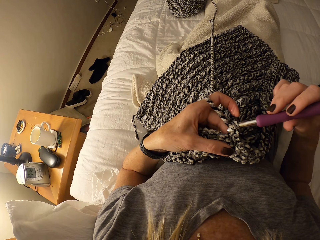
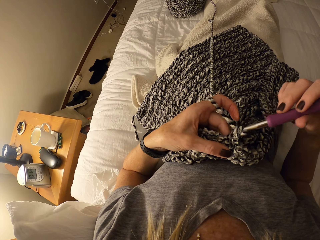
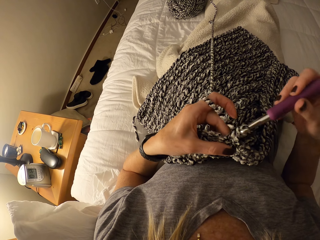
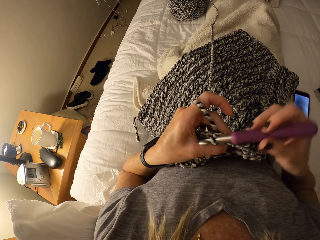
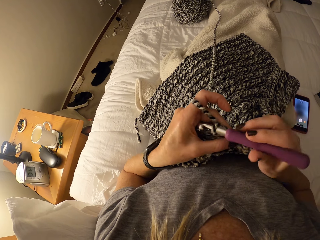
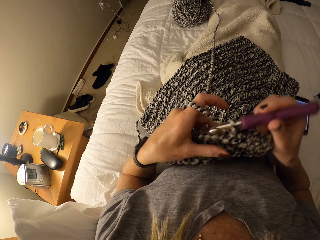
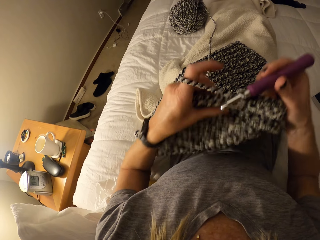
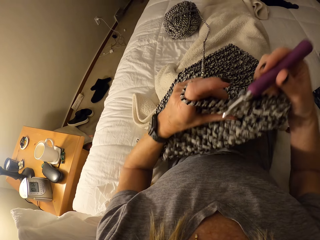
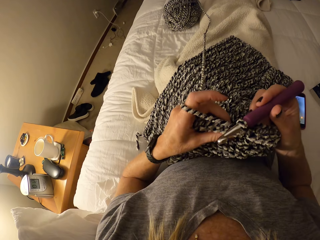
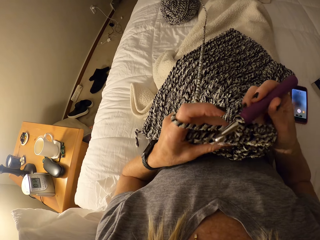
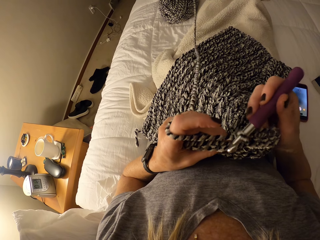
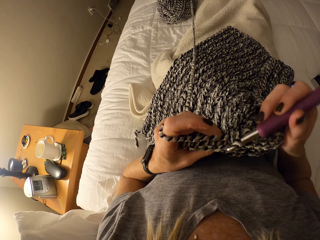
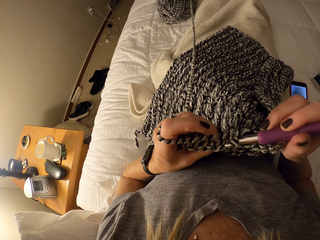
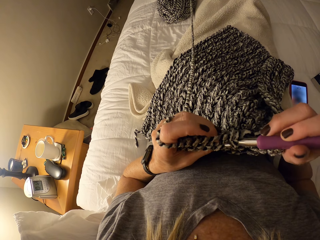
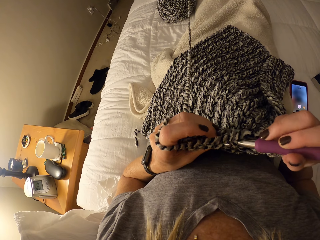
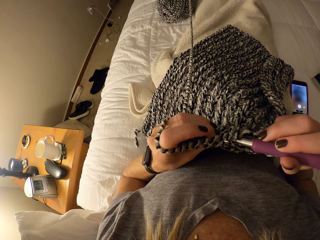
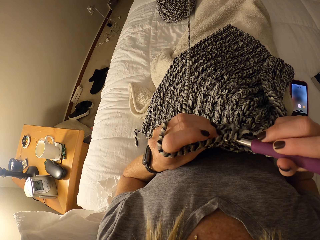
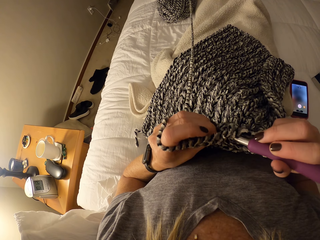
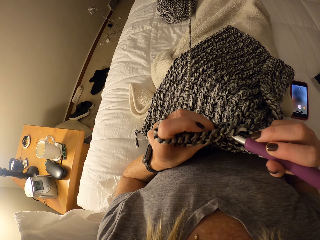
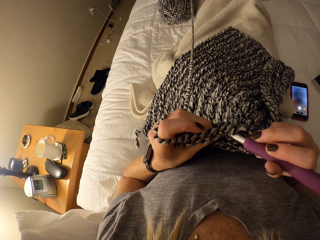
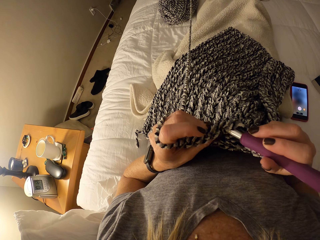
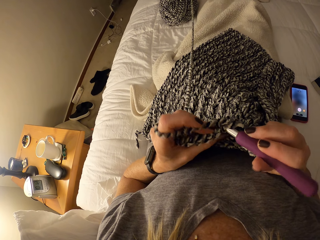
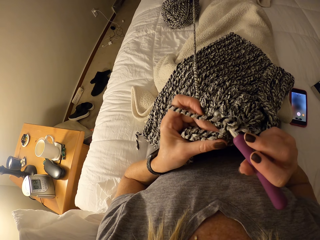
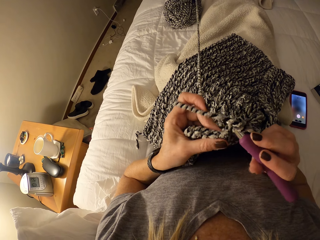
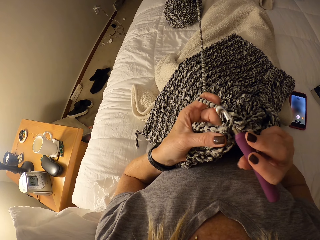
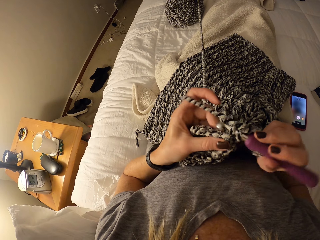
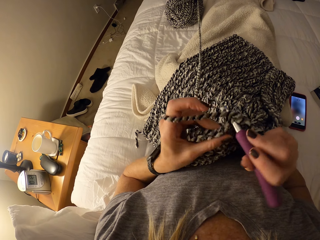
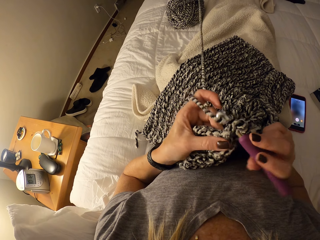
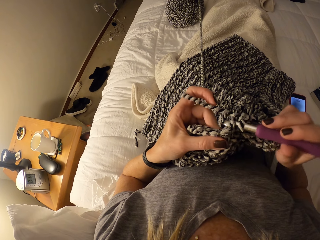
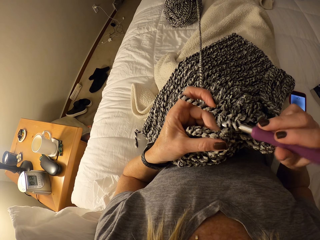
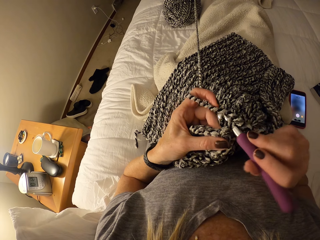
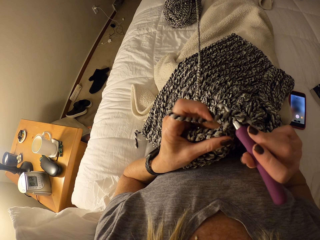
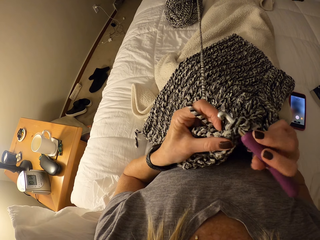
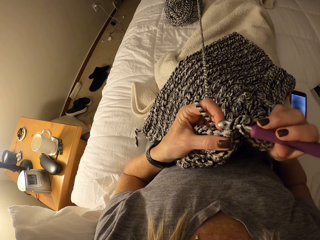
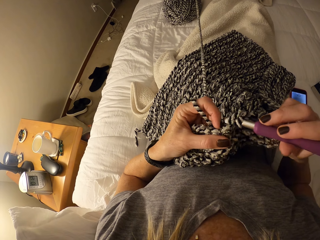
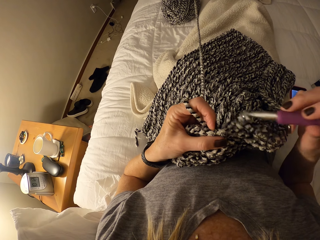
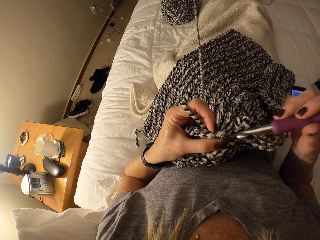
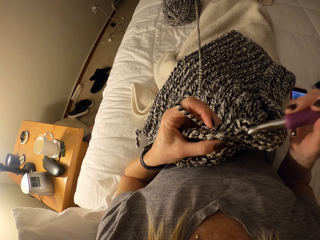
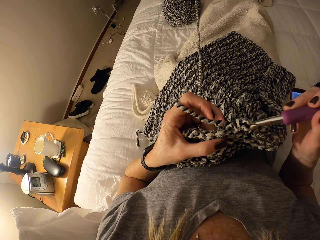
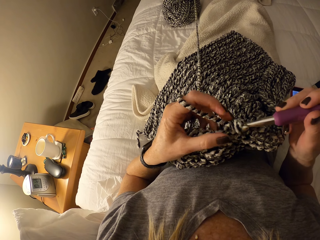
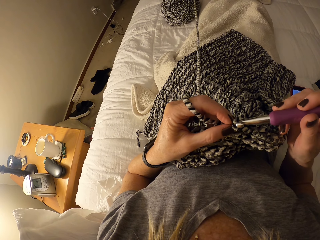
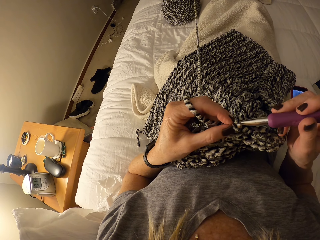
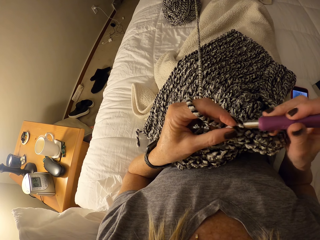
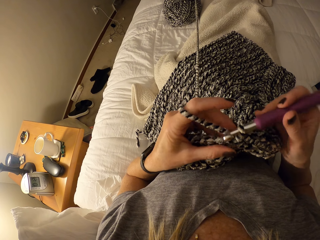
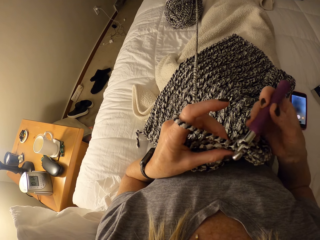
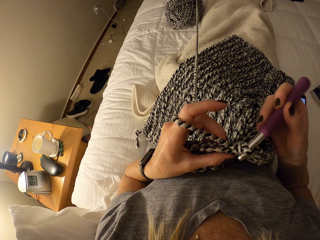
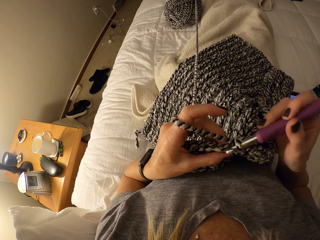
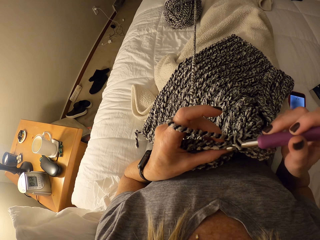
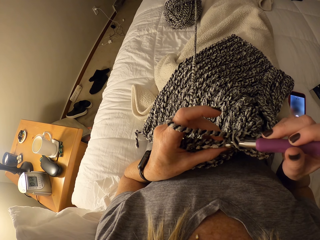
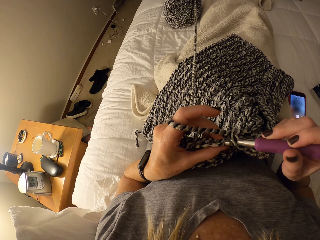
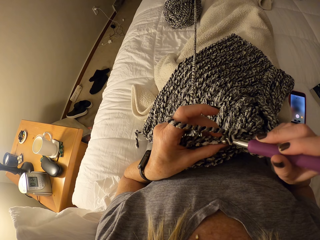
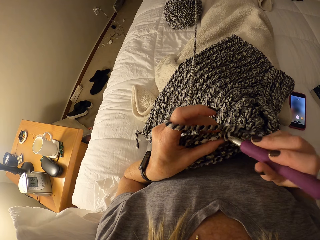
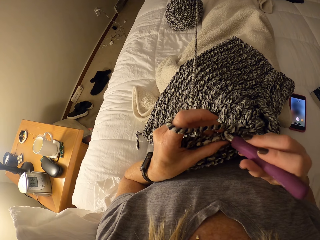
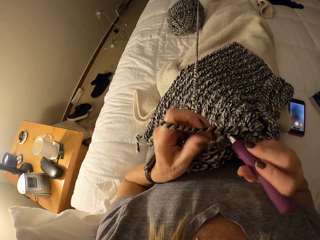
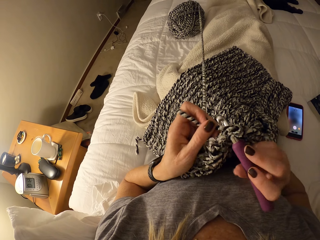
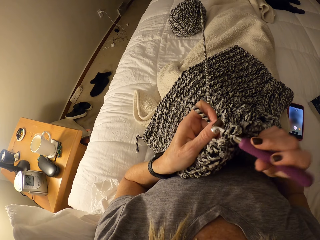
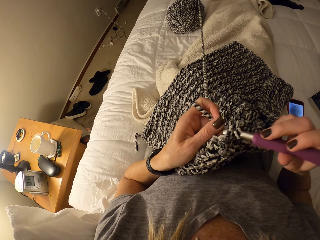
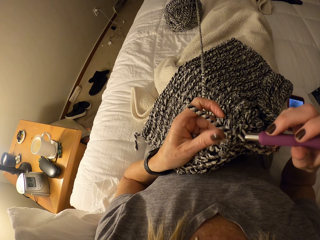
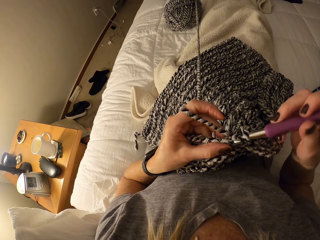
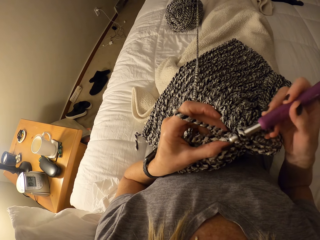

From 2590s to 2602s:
The camera wearer lifts the fabric and proceeds with weaving.

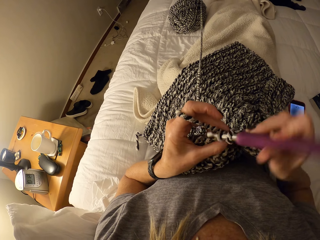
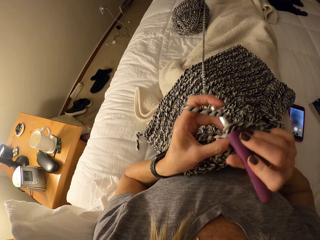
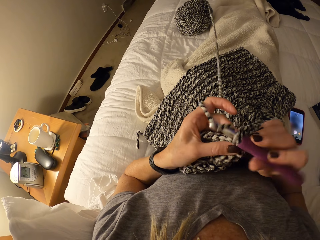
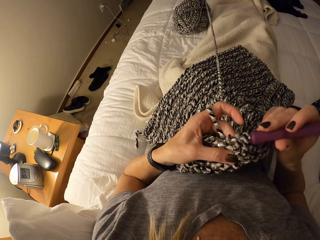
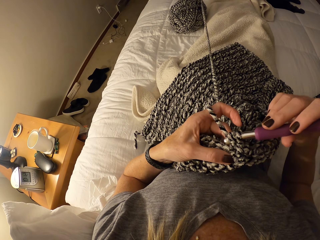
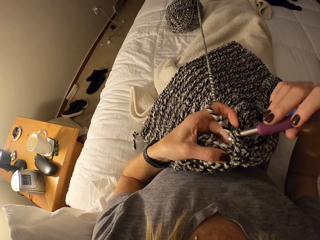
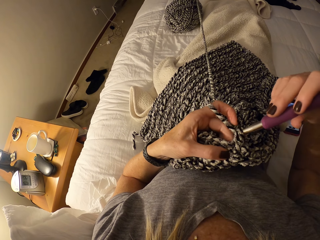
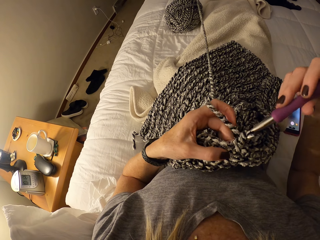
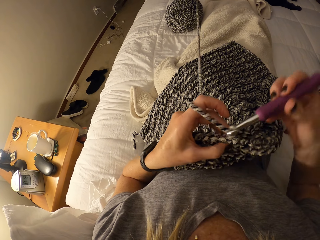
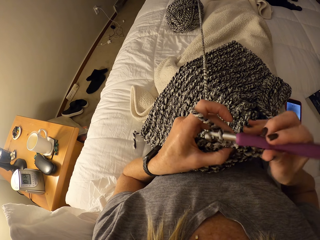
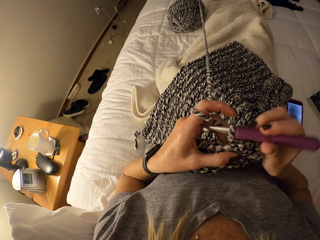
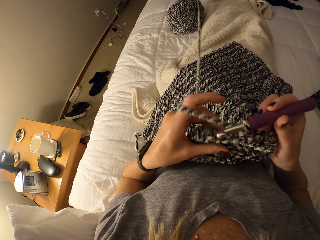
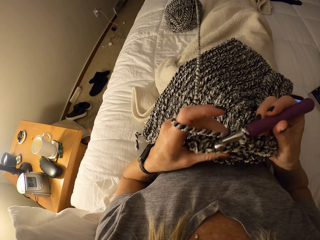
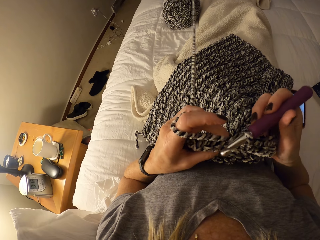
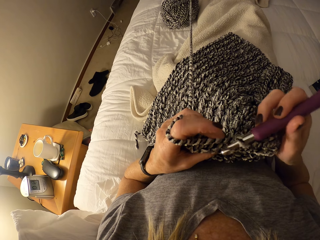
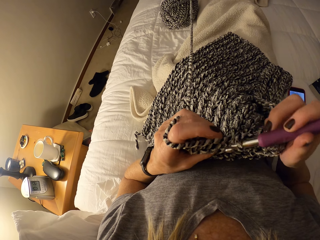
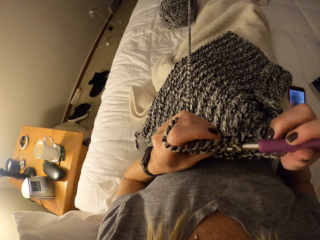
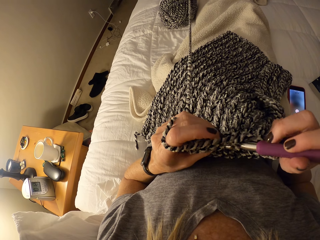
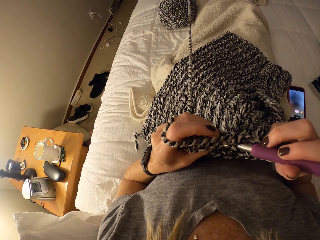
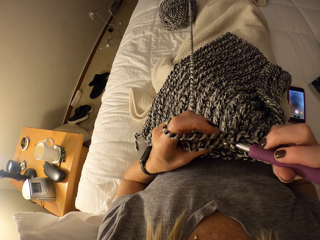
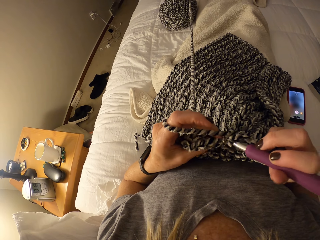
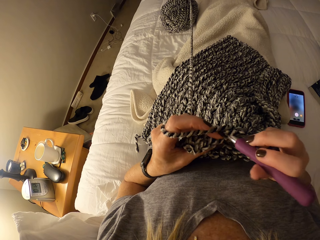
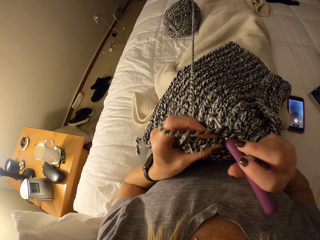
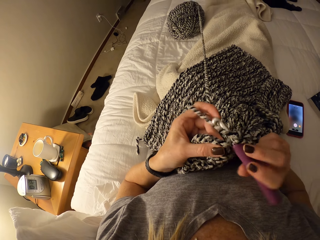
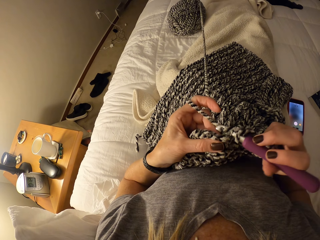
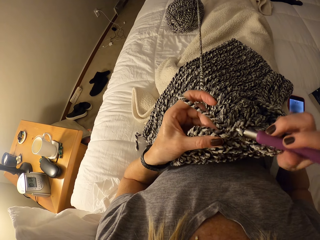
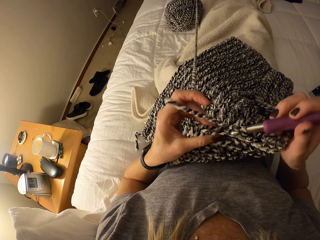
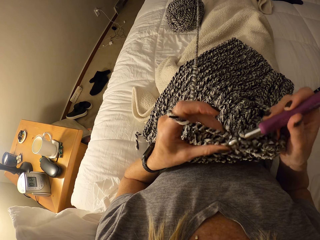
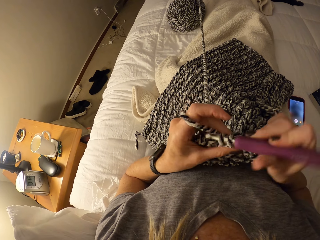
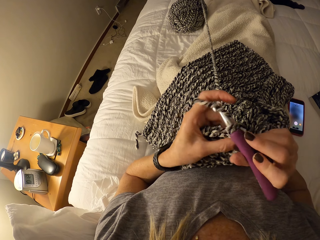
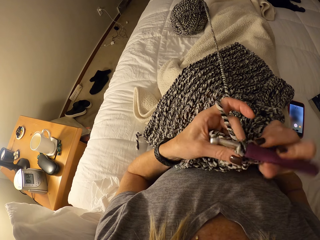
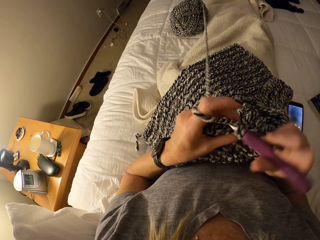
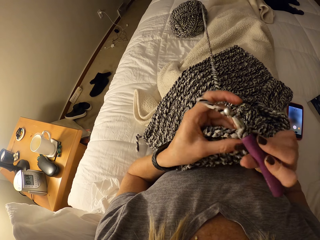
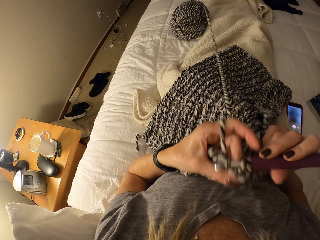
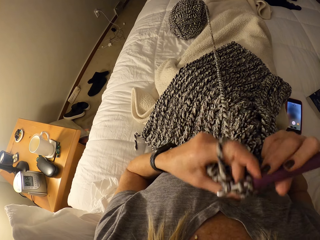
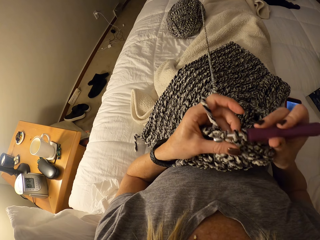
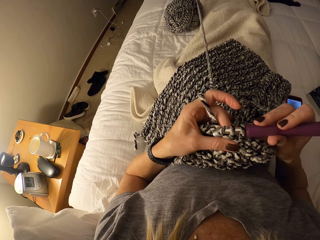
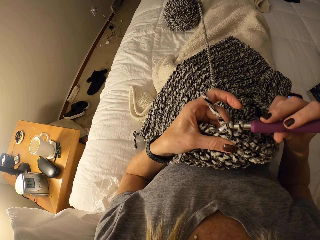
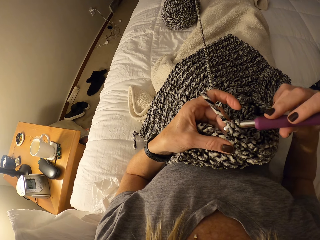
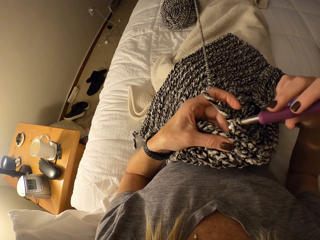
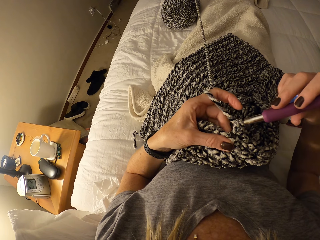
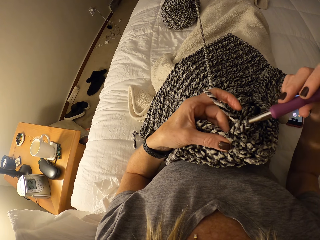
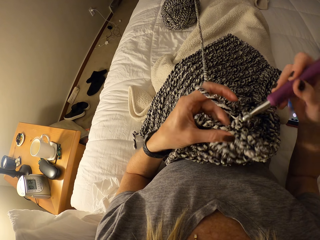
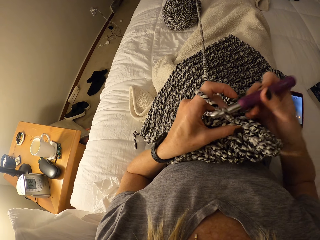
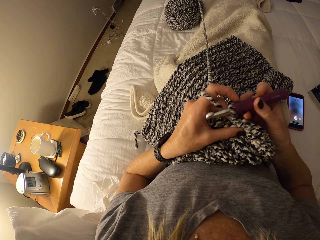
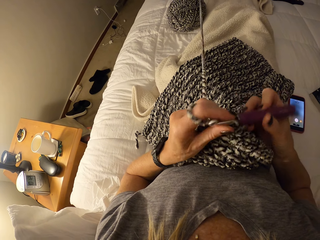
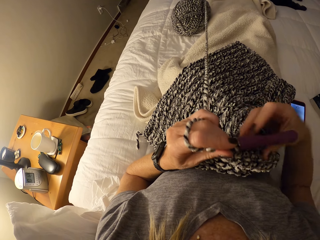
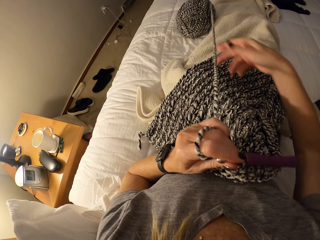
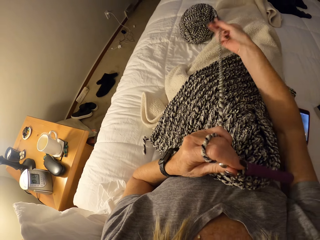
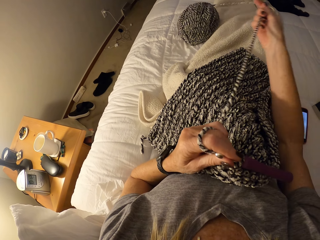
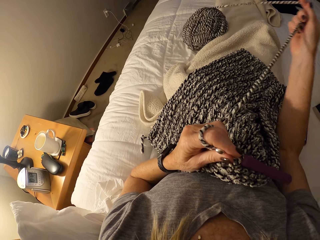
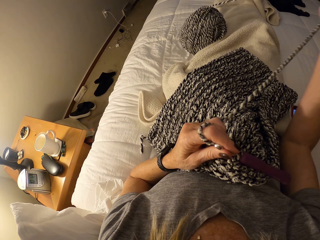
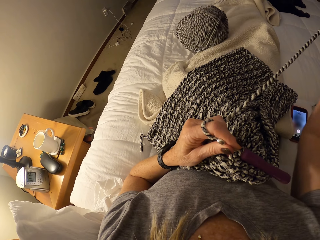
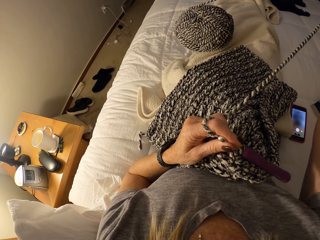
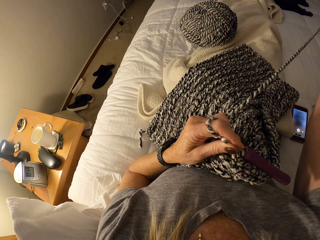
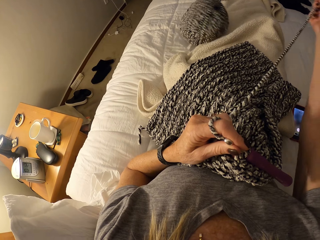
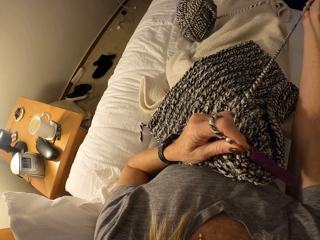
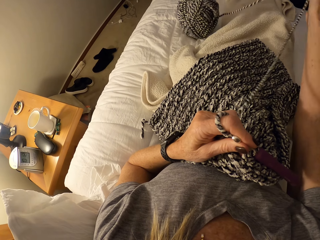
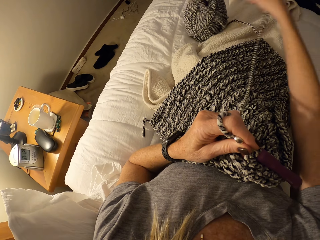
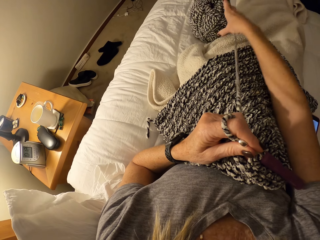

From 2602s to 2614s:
The camera wearer pulls the strand of yarn. They remove the fabric.
